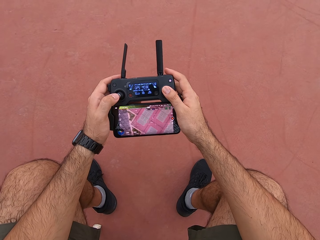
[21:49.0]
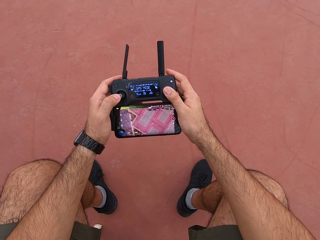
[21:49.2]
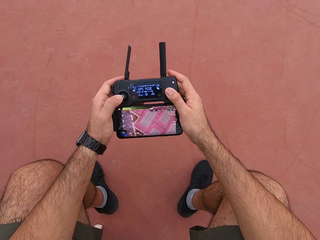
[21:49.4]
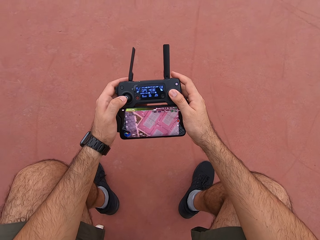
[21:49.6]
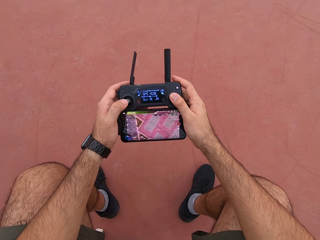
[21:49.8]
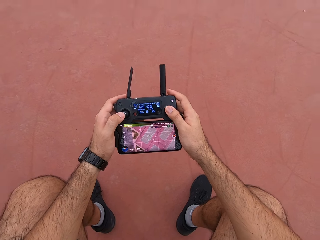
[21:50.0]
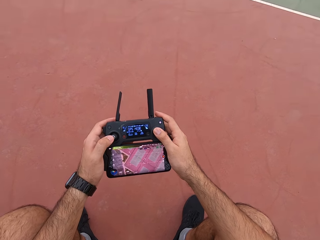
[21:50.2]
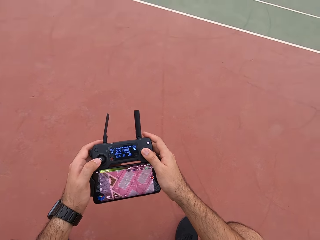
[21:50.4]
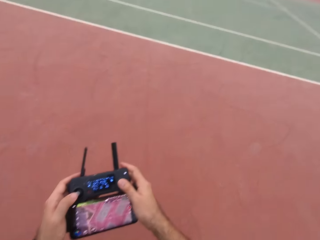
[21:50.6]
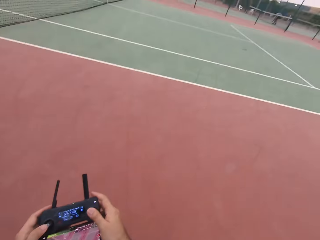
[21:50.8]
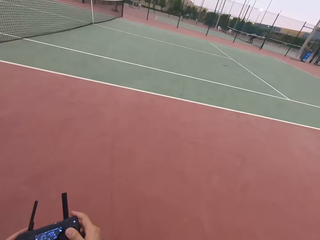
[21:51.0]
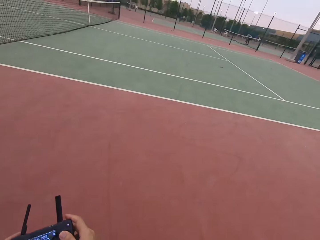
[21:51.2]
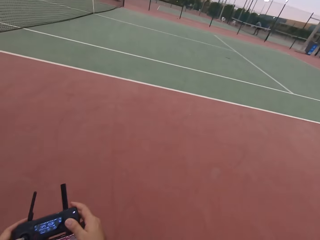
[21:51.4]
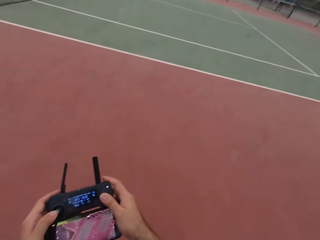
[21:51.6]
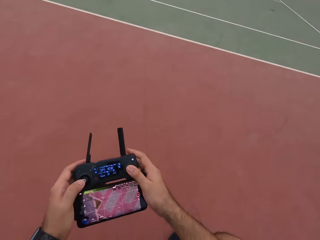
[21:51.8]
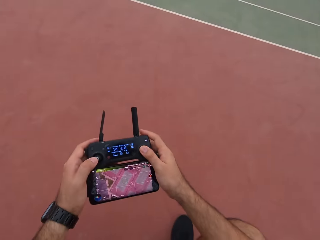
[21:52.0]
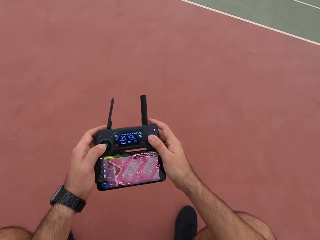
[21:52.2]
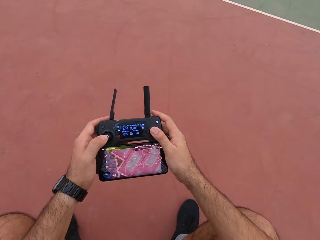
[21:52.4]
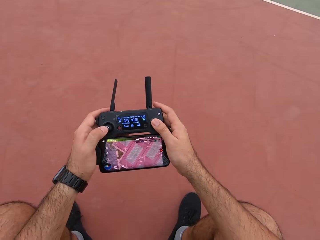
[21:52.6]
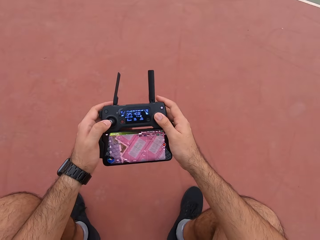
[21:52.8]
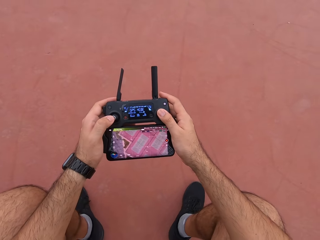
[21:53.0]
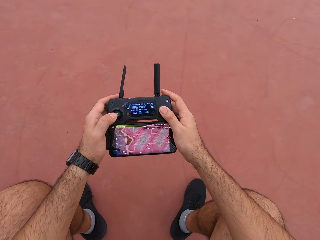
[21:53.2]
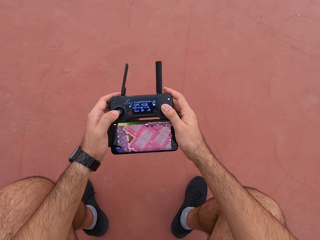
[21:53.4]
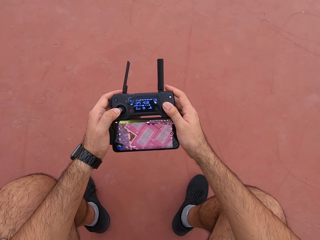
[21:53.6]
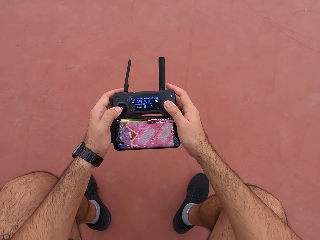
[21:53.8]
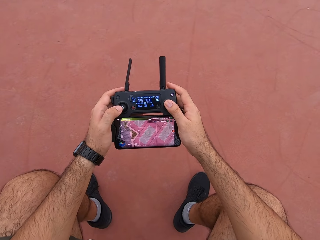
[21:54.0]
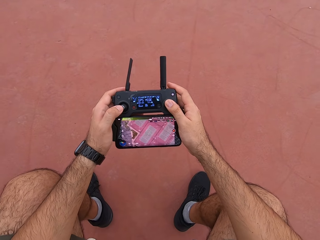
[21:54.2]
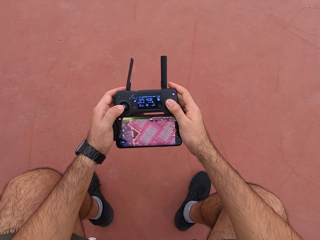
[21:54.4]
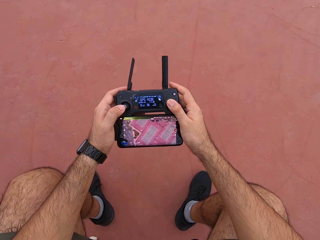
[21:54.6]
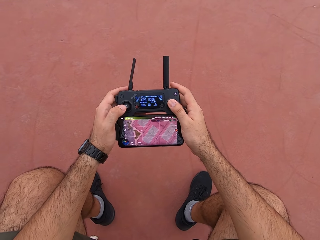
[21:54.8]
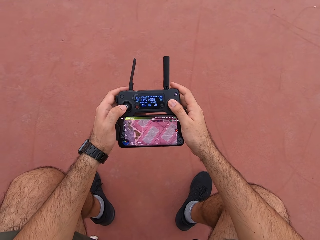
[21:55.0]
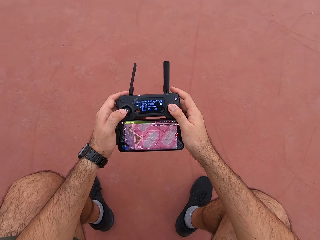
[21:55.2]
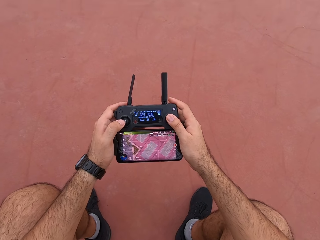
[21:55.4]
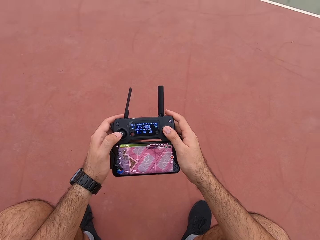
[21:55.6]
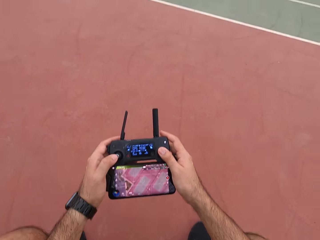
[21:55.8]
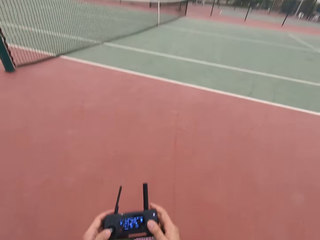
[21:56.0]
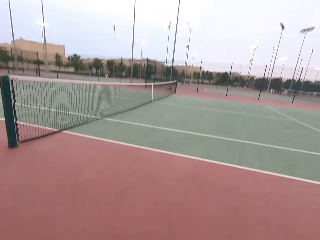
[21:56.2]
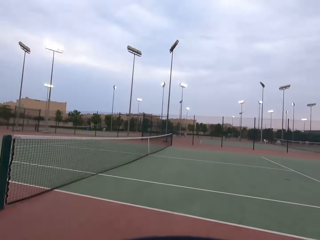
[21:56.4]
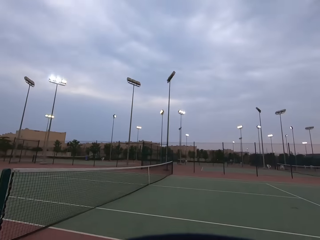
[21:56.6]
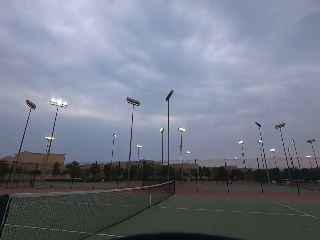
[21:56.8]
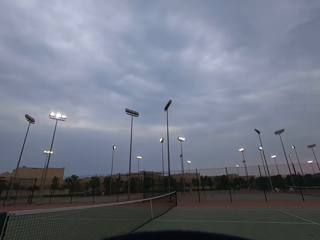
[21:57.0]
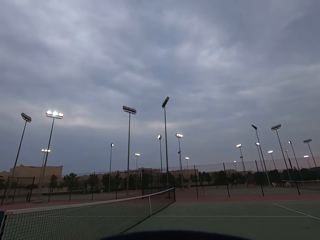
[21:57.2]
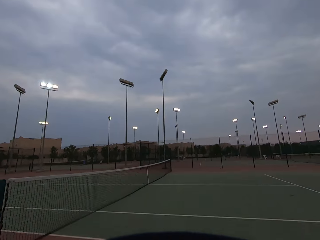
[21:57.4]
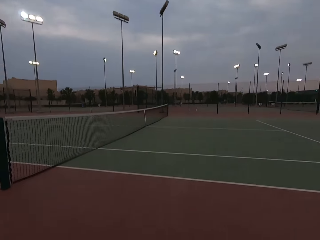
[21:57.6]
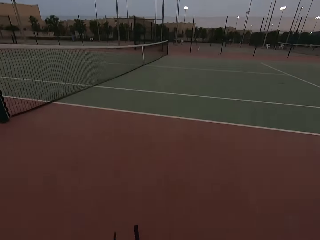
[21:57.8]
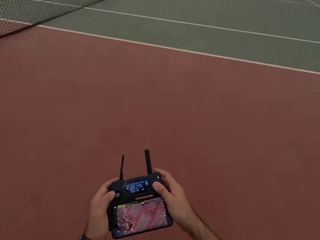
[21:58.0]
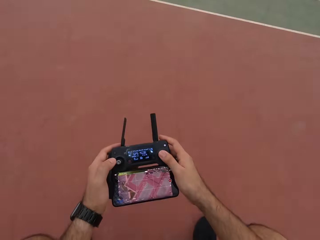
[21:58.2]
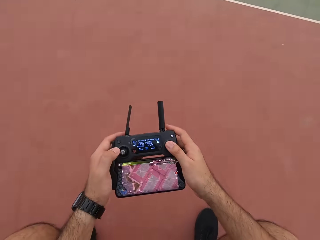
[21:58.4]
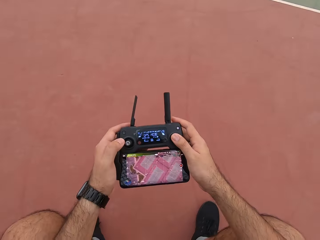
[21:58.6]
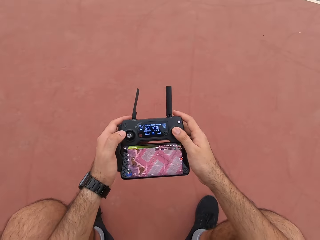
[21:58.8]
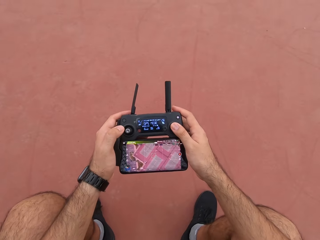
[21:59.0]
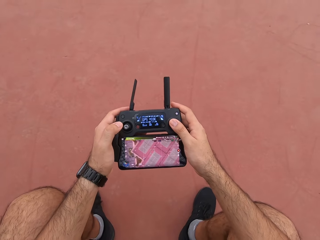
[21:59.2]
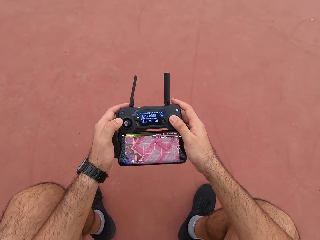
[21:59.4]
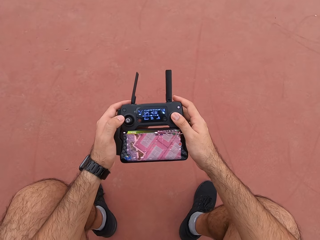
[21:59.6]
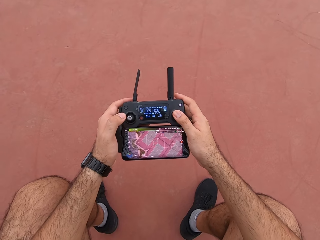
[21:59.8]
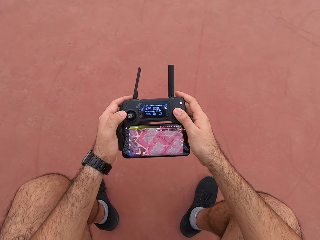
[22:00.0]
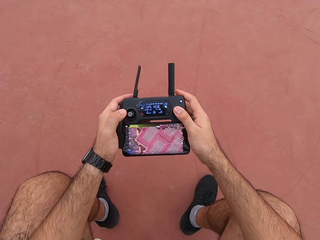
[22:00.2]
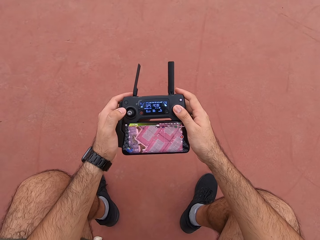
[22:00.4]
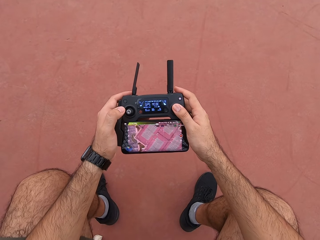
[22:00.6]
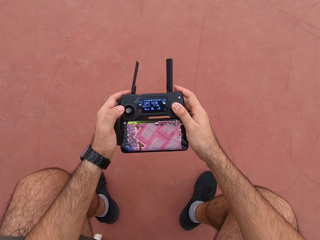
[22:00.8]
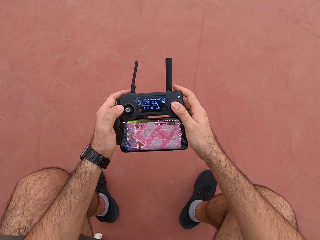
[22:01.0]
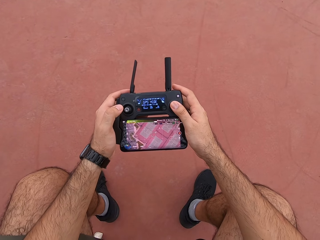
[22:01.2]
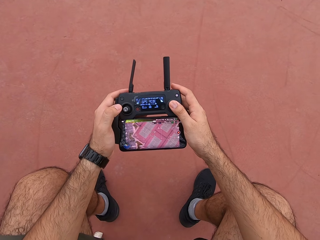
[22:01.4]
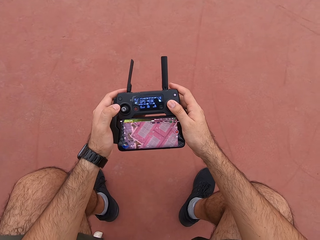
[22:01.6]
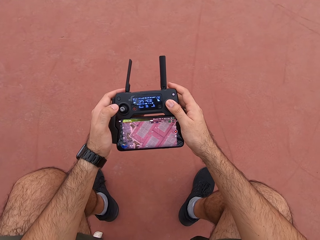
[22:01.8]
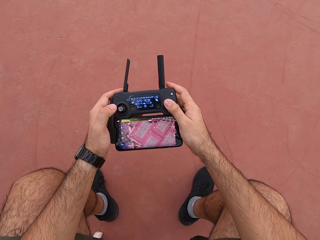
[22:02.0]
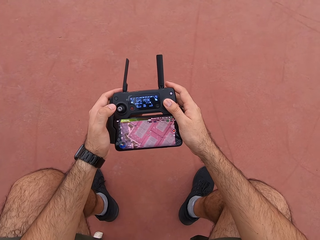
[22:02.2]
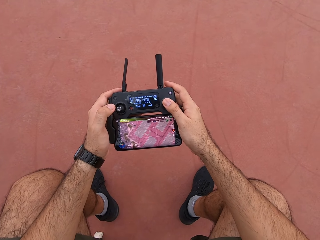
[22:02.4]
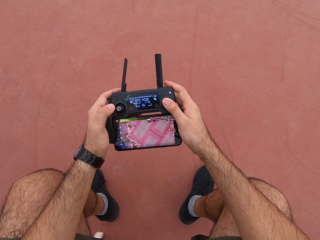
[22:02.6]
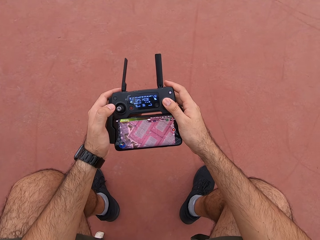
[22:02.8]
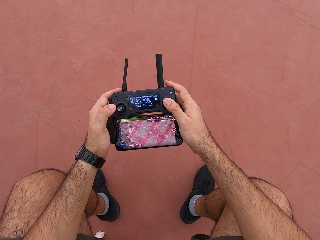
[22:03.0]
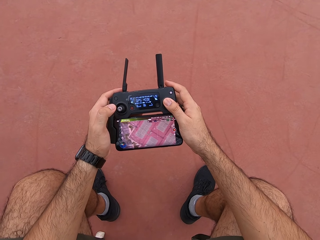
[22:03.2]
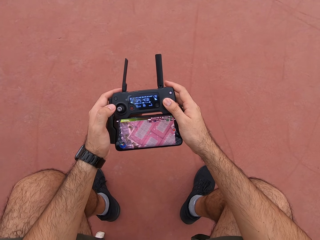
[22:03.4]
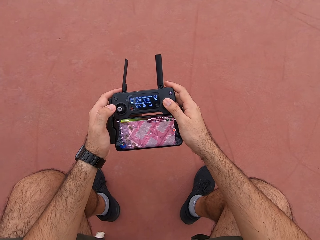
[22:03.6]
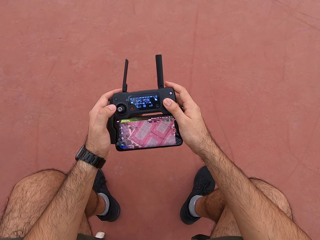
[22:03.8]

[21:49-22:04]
The camera wearer looks around the tennis court. They use a drone controller. They look at their phone. They look around the tennis court. They use the drone controller. They look at the phone.

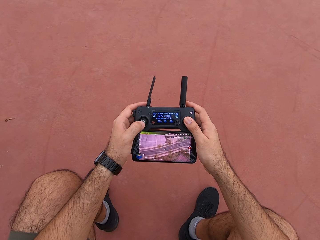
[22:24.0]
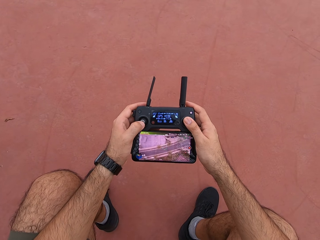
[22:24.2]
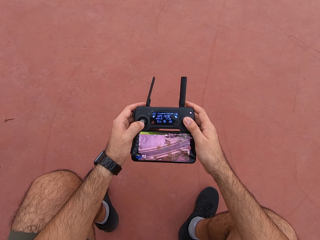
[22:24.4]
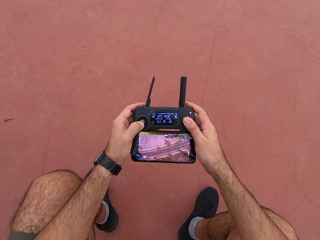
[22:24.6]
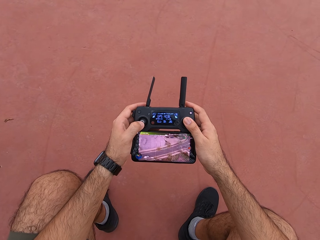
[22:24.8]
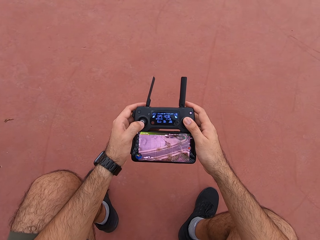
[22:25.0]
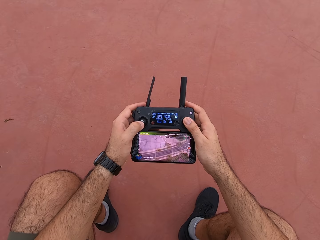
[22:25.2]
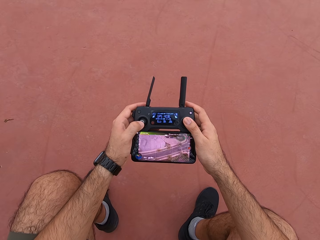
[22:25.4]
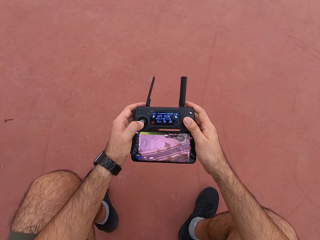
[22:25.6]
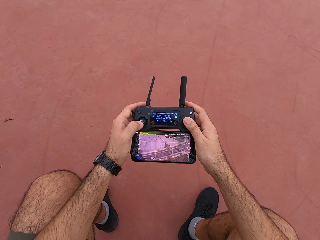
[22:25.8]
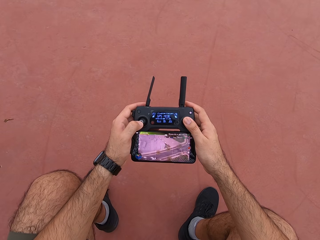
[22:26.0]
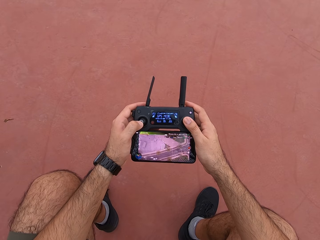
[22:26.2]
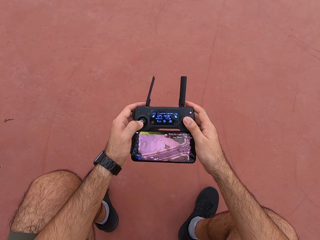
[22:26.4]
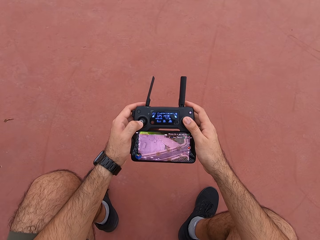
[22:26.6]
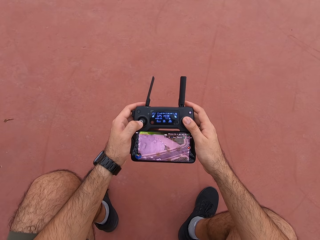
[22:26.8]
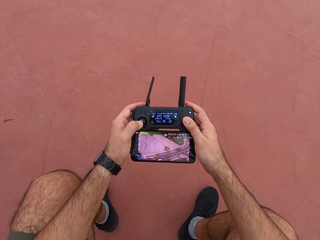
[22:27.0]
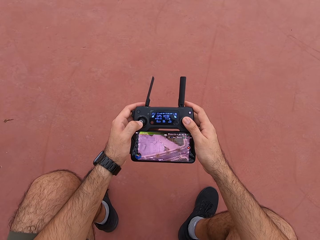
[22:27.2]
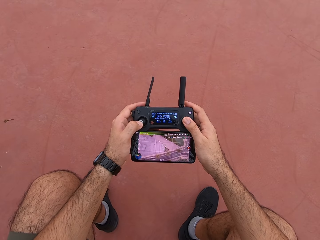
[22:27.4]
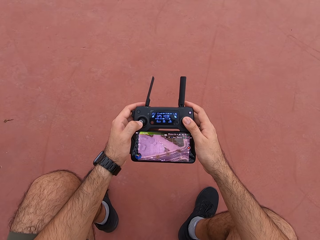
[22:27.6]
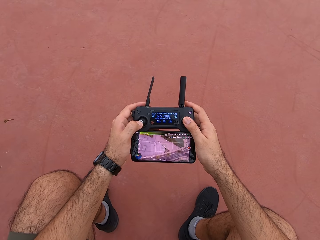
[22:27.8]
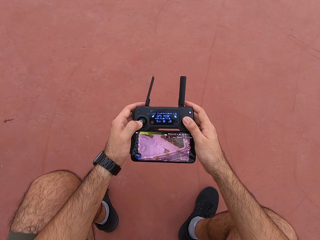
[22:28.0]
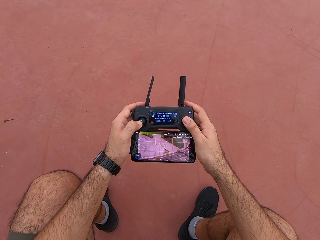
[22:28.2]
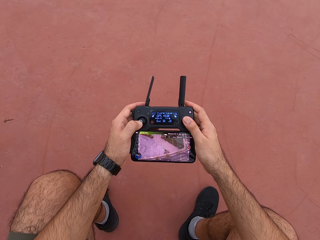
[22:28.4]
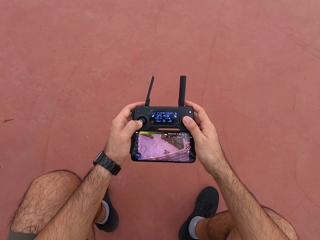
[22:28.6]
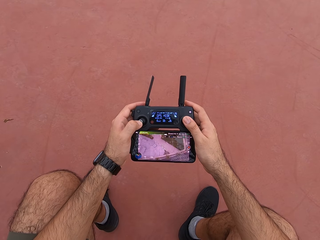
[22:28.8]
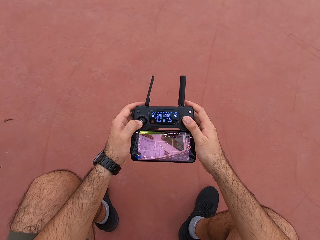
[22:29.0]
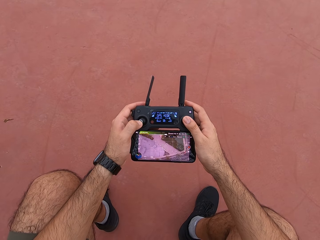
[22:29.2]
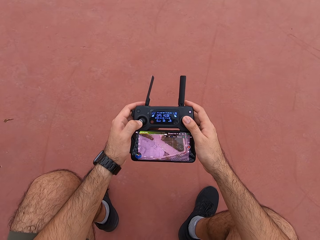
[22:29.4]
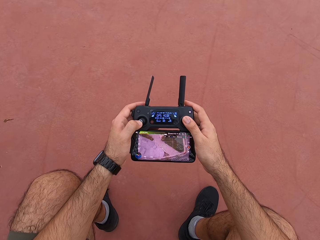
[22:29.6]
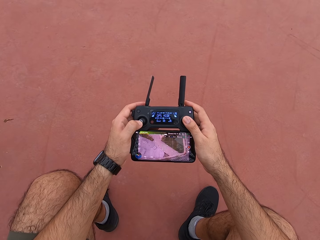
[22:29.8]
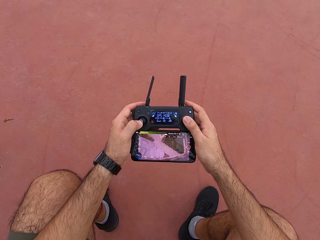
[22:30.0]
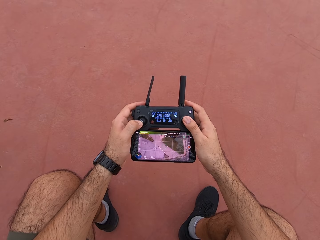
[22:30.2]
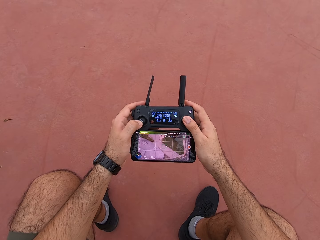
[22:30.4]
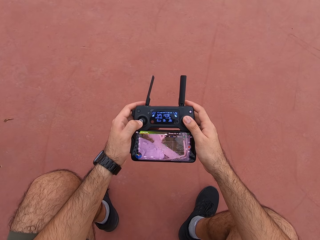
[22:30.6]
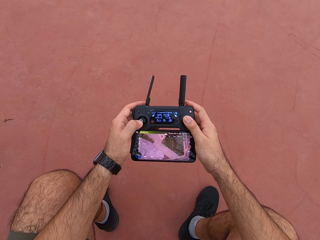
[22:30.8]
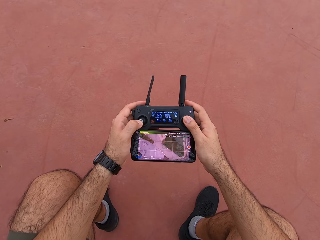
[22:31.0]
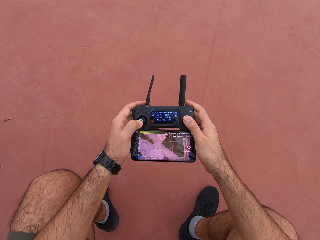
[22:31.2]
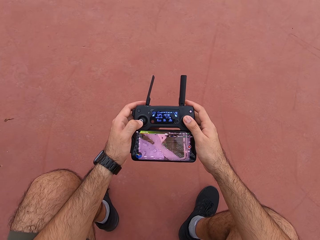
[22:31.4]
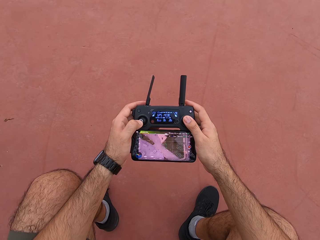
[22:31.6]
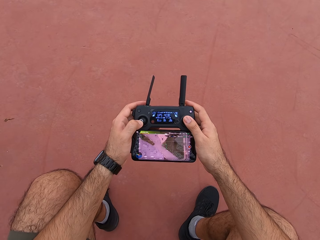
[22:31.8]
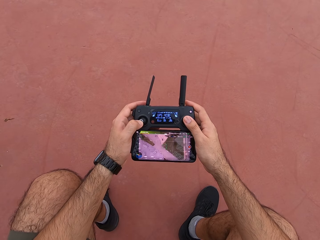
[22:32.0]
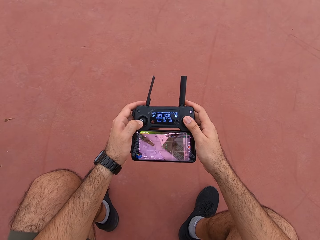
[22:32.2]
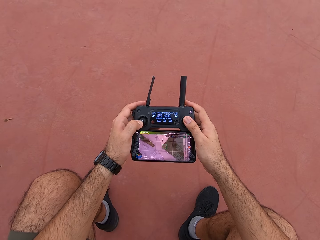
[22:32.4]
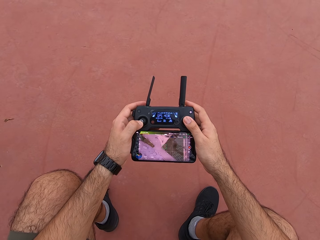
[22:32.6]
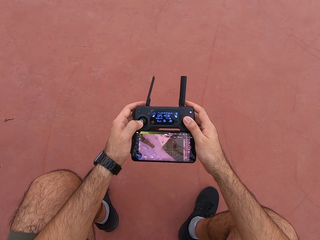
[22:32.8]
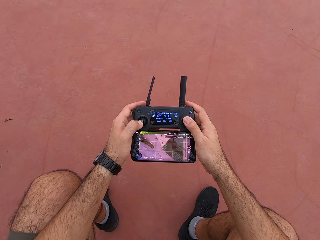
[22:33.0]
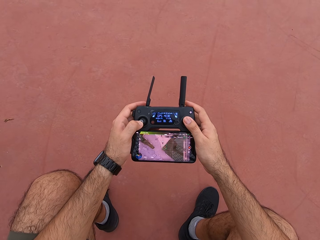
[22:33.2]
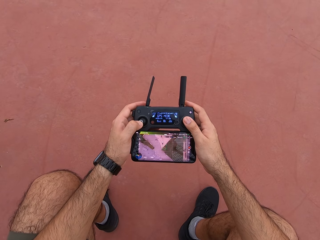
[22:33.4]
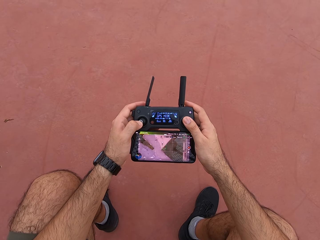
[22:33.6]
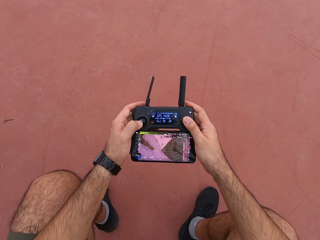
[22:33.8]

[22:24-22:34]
The camera wearer presses his joy pad.
